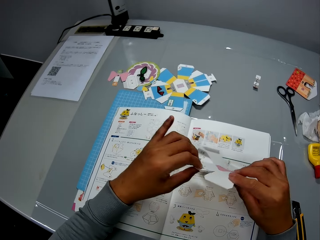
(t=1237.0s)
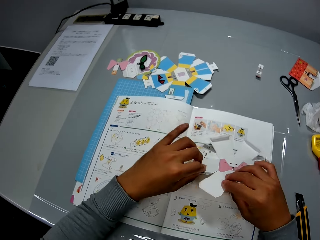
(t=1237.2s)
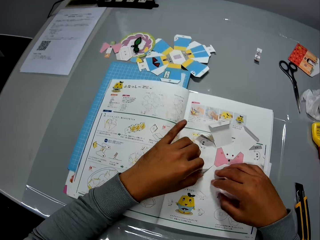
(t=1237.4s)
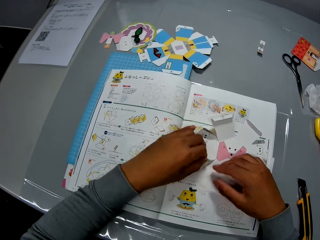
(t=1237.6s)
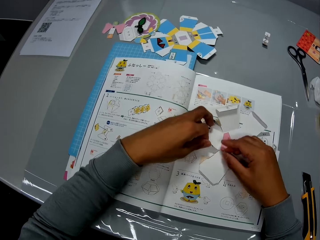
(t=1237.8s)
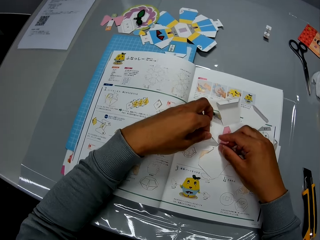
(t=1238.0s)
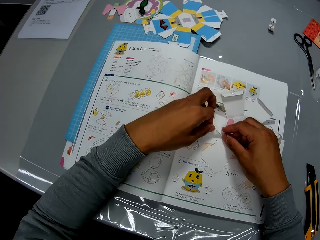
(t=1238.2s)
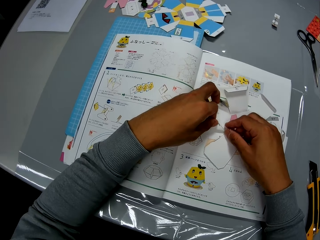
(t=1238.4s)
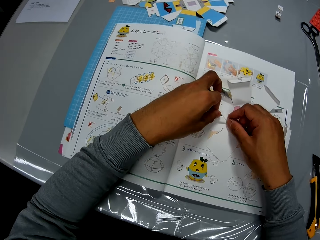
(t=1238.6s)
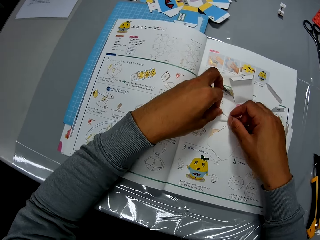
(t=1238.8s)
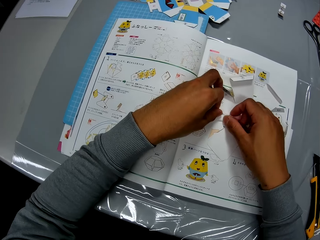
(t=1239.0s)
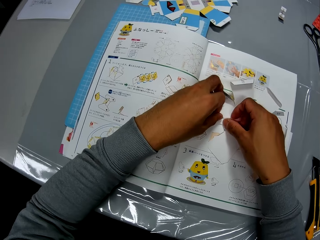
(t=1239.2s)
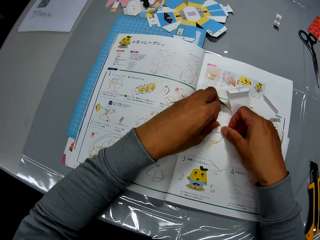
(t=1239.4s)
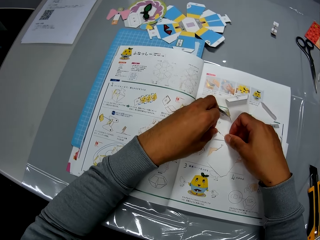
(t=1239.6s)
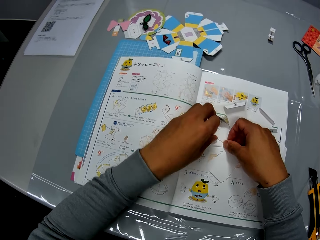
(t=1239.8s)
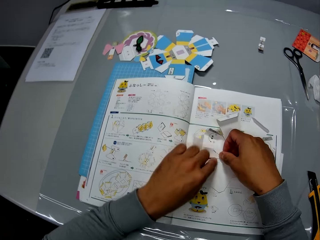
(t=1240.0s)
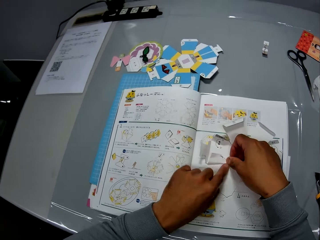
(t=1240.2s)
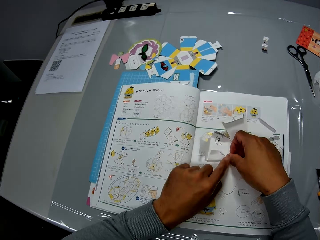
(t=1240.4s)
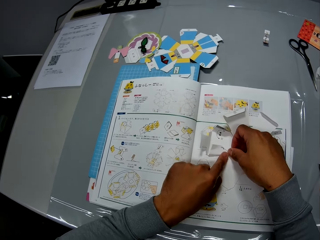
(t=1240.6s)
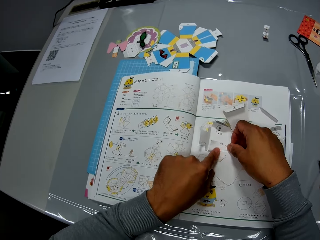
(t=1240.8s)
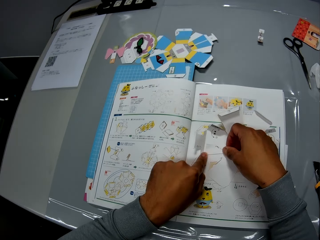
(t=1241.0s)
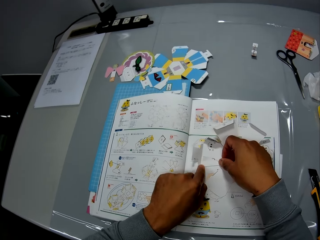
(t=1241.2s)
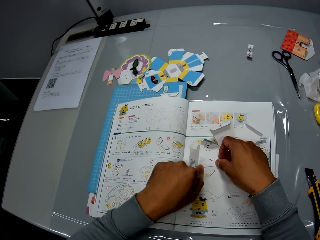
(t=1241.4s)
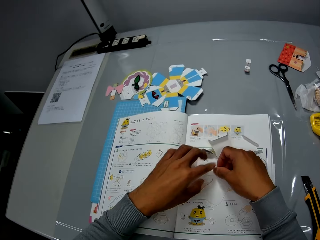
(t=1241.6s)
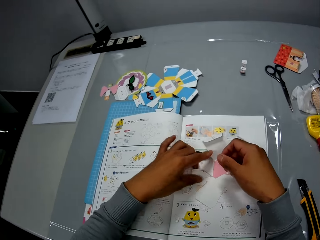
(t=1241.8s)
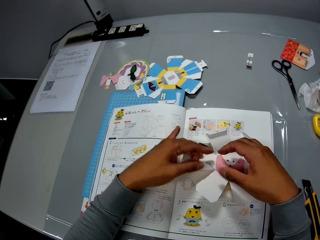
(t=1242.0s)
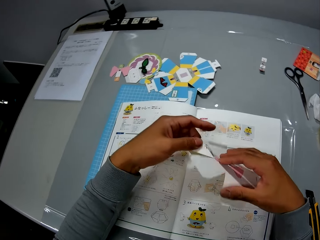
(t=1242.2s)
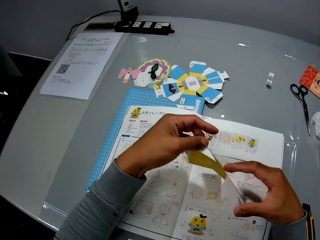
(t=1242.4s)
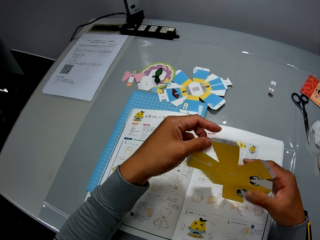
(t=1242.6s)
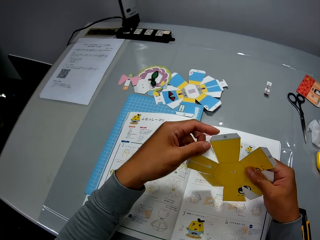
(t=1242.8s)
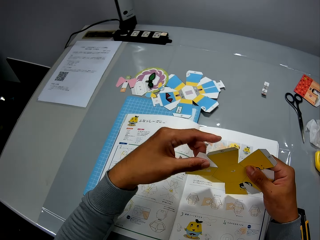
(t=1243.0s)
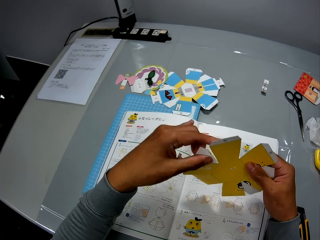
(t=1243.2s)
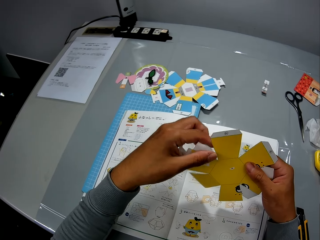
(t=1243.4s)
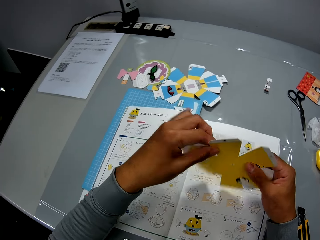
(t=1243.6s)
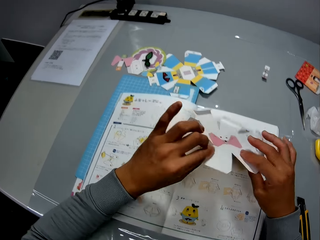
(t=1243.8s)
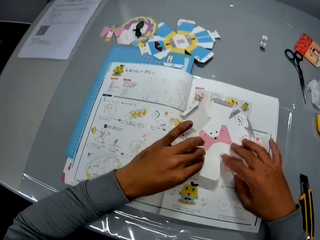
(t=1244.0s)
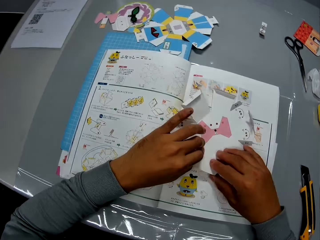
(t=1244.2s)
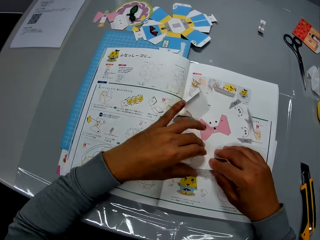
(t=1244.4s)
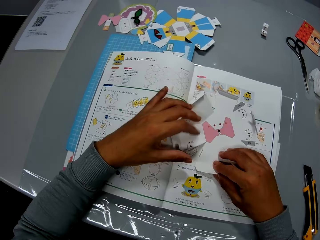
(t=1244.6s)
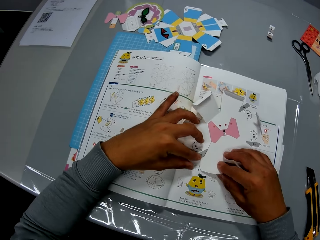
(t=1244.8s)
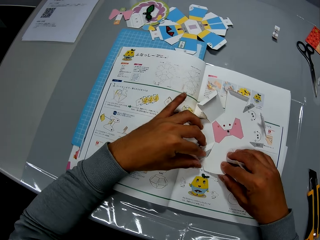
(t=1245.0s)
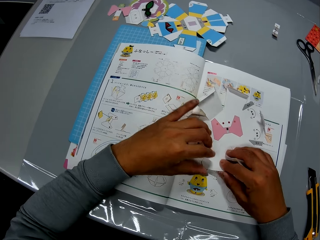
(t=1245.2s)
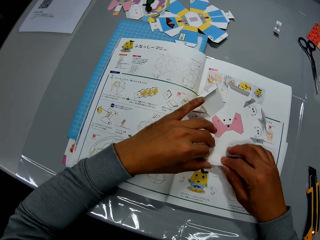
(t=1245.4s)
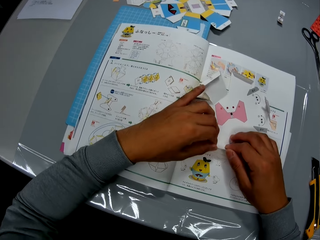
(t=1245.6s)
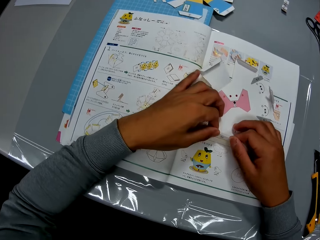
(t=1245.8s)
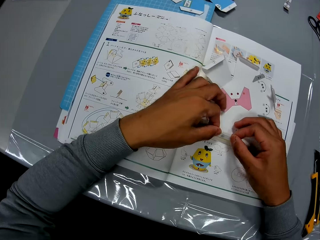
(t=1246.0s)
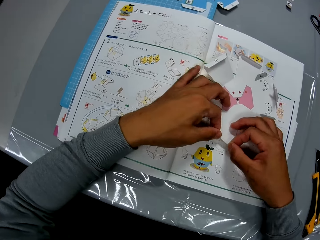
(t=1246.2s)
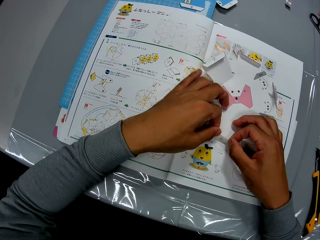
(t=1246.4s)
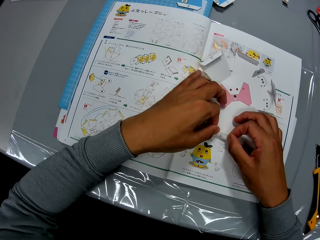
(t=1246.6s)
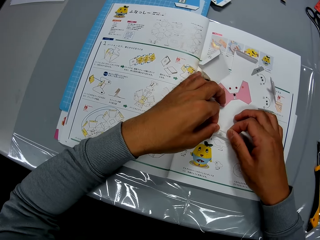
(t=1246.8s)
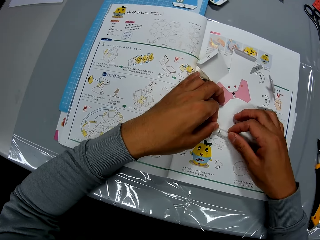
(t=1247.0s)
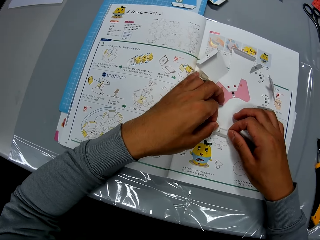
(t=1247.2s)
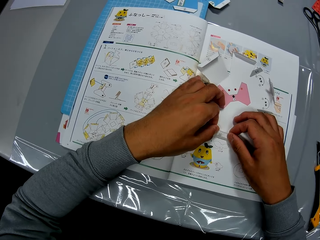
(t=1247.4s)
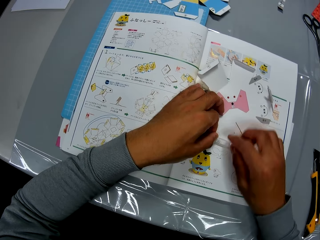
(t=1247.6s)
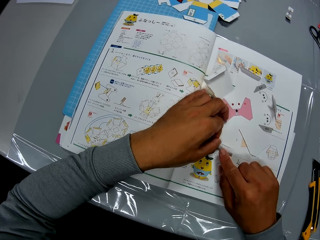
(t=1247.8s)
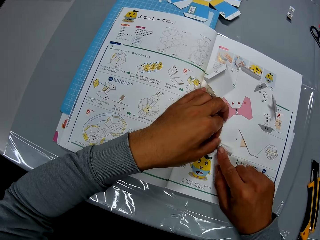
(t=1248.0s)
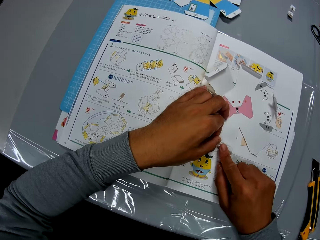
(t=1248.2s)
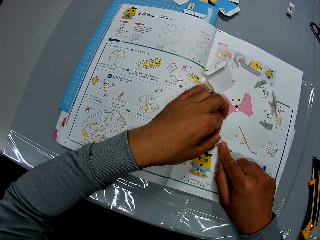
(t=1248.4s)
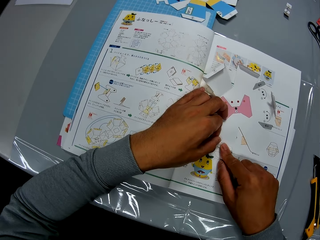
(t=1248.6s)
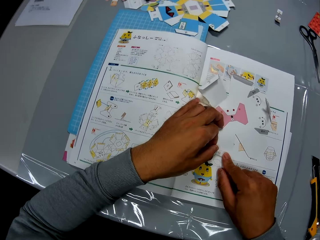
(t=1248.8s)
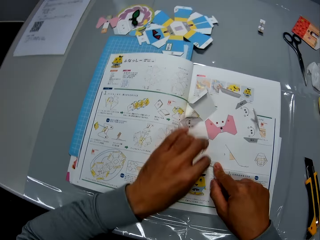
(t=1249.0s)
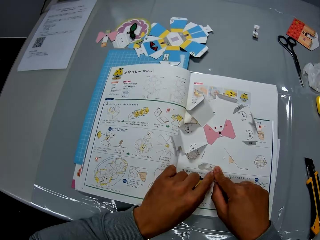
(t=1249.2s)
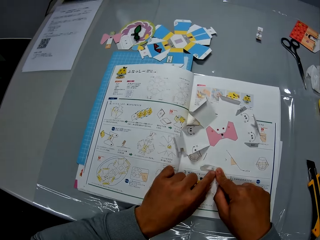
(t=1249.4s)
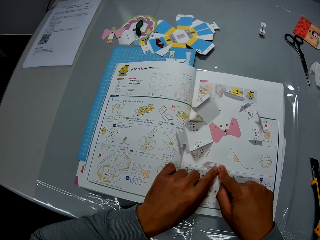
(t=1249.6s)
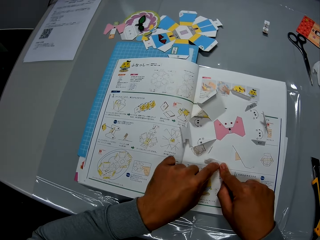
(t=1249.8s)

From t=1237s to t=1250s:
The camera wearer looks at the paper. They fold the paper. They look at the paper. They fold the paper.

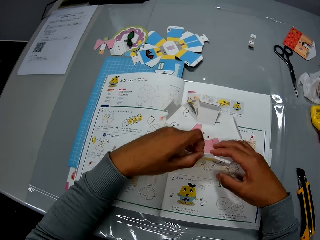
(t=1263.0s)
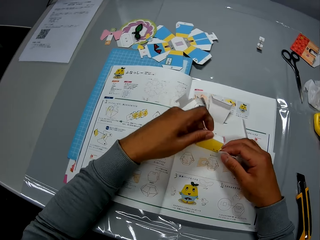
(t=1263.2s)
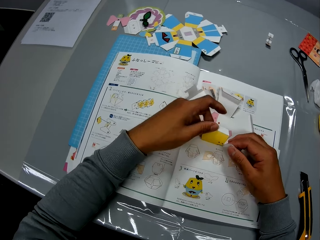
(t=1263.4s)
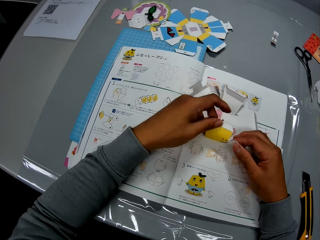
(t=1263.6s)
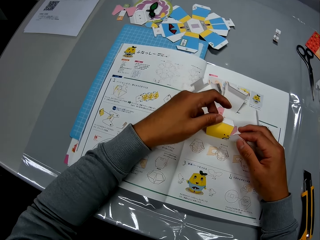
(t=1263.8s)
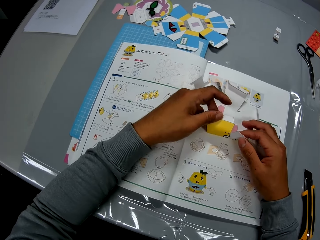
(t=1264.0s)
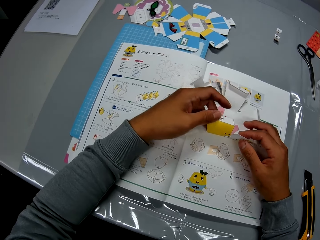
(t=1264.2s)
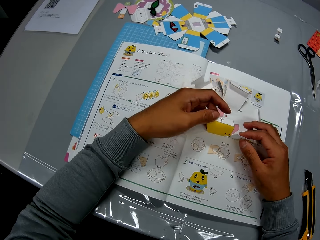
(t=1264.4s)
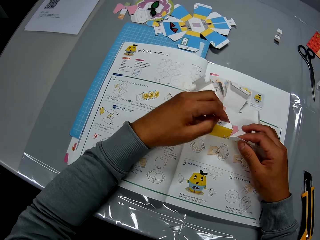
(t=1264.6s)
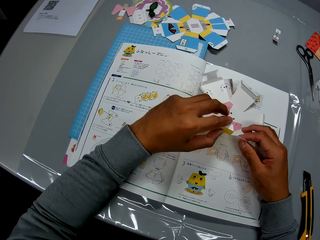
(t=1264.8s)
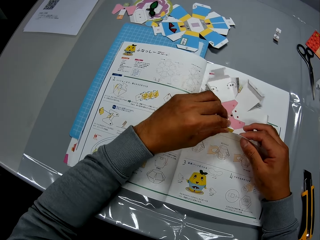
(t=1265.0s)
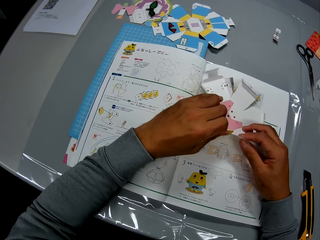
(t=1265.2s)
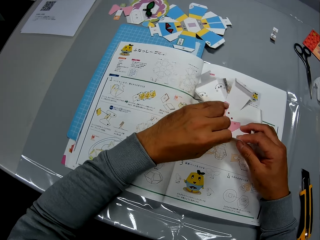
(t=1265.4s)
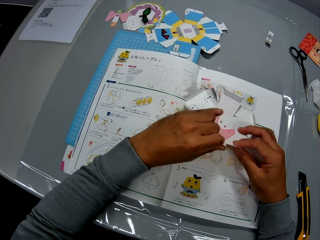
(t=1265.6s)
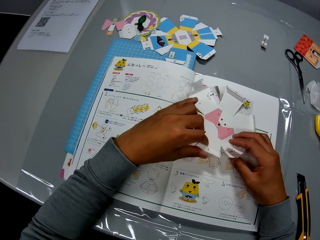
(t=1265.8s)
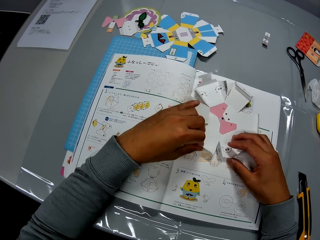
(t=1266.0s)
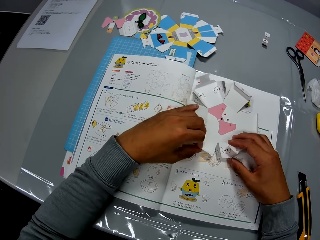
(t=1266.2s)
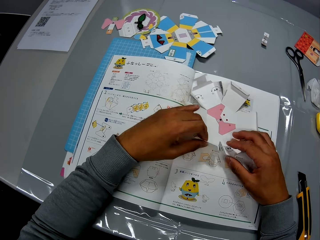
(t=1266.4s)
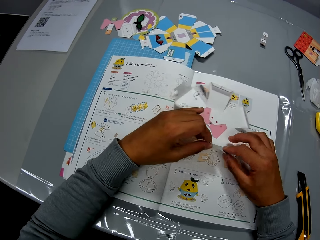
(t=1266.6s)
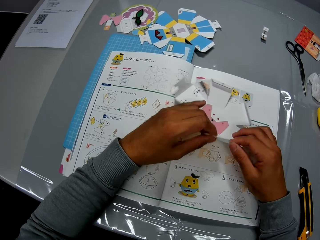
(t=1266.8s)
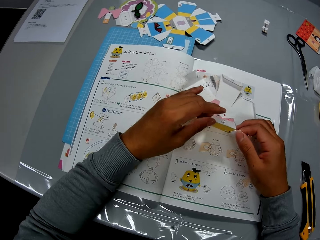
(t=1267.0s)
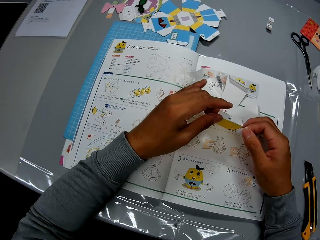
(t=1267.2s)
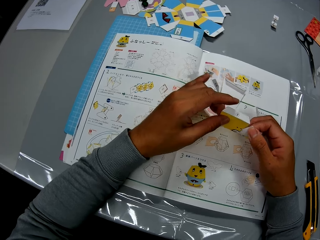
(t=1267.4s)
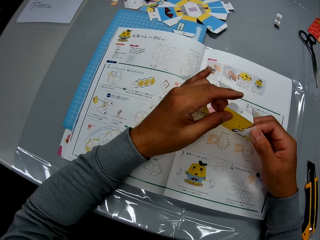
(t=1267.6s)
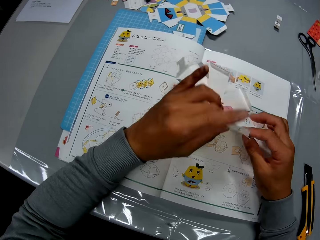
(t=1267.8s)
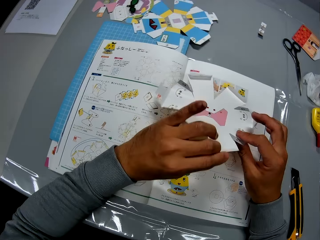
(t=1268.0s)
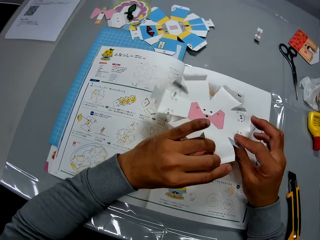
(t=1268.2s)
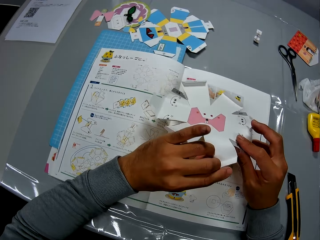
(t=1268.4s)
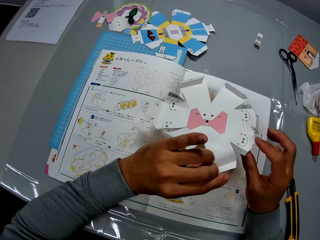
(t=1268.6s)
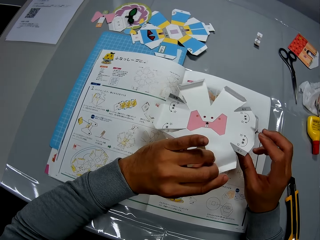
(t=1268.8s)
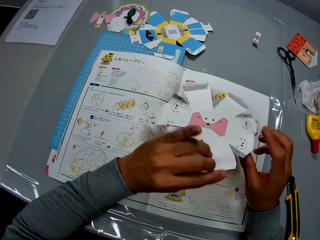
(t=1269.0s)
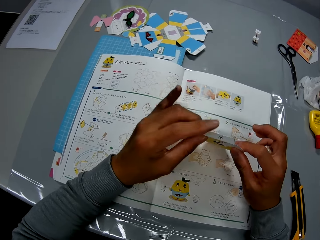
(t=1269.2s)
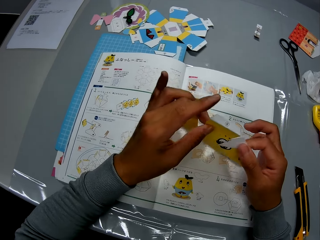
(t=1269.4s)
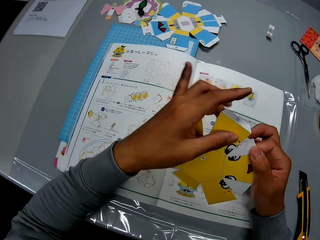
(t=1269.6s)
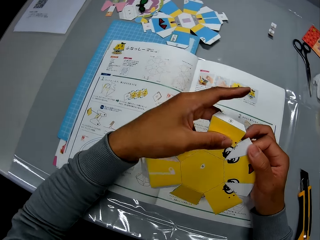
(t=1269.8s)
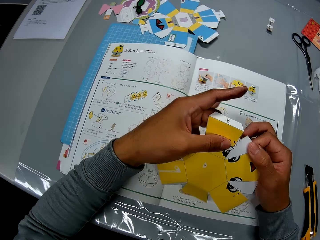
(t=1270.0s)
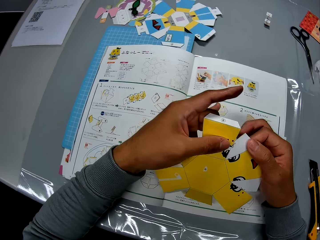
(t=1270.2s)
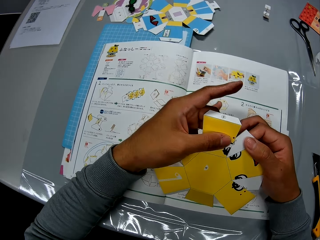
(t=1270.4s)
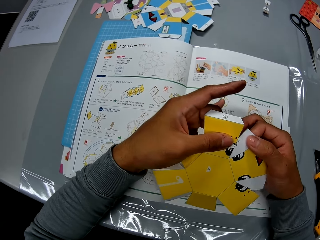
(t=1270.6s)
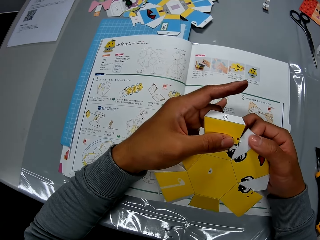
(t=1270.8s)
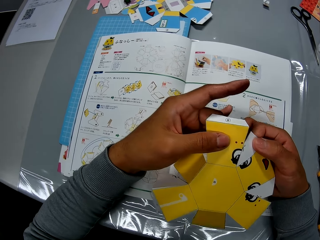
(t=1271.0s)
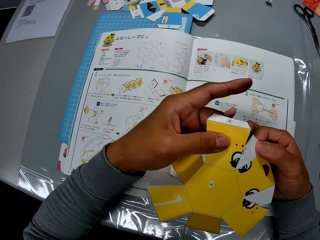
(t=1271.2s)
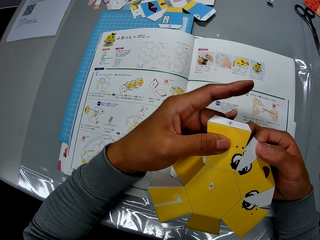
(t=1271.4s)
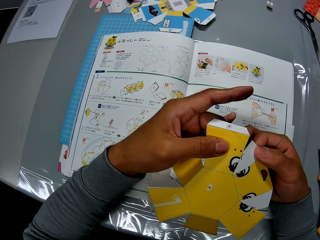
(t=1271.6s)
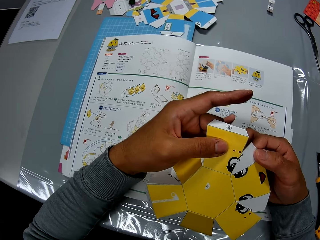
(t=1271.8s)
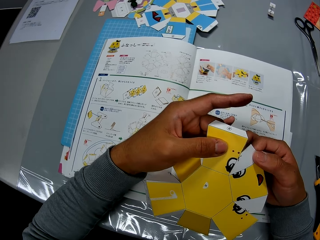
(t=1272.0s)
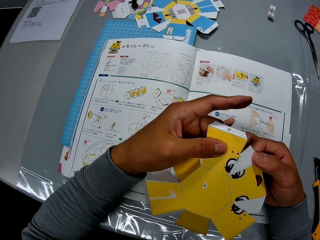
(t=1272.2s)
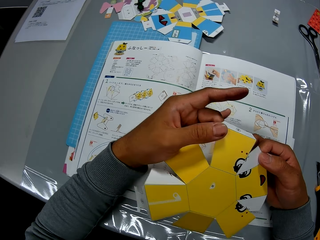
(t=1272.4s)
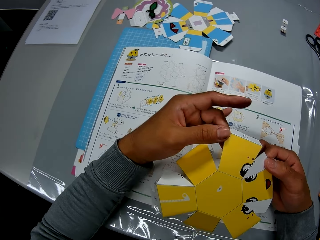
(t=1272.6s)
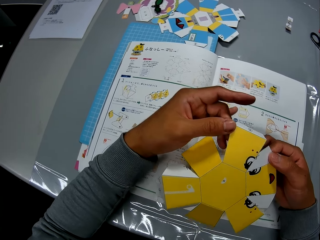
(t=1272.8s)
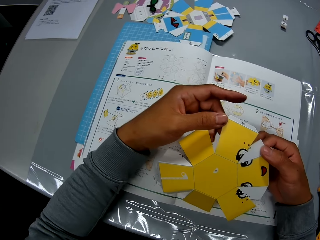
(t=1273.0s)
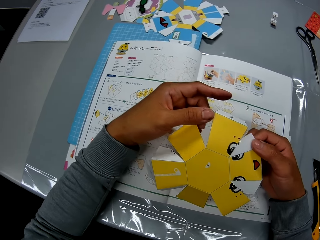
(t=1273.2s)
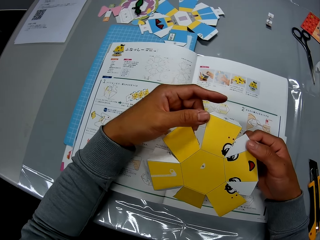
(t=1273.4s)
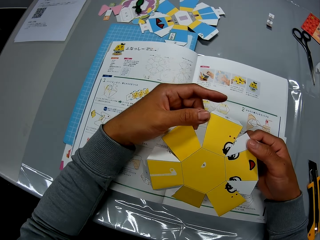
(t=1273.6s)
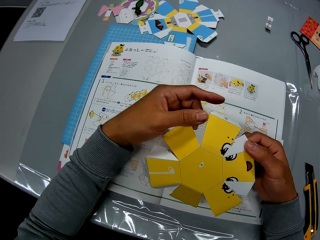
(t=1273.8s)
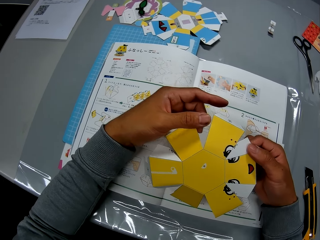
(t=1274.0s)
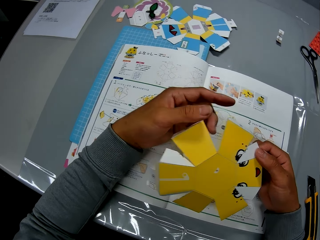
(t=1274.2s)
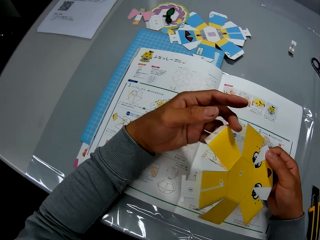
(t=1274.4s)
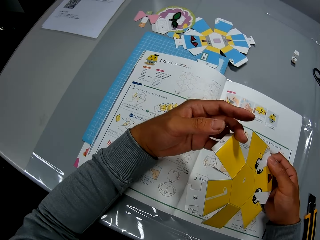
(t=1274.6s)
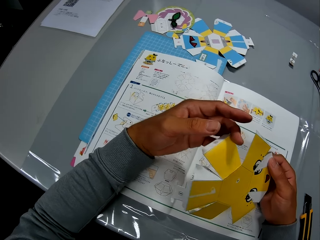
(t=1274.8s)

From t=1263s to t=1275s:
The camera wearer inspects the paper.
